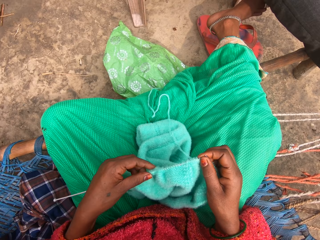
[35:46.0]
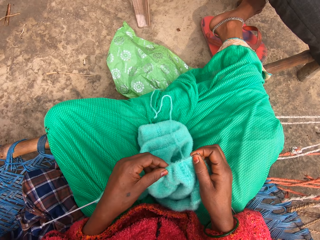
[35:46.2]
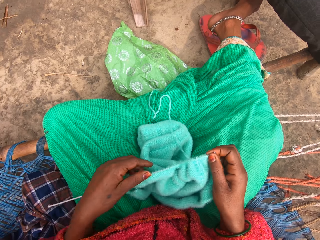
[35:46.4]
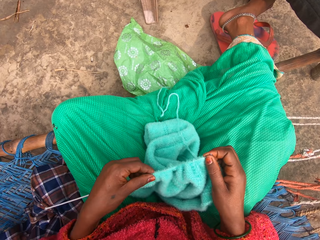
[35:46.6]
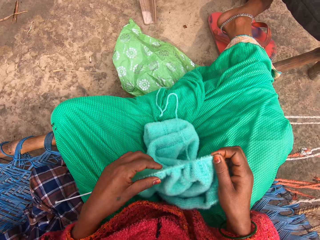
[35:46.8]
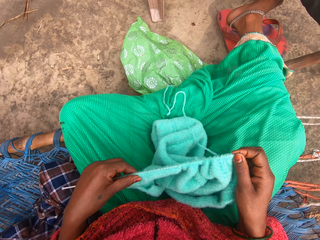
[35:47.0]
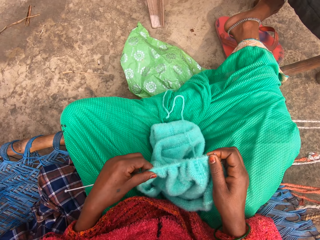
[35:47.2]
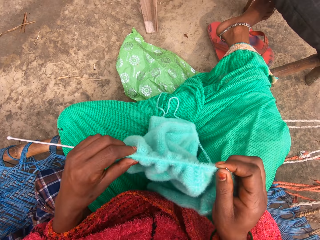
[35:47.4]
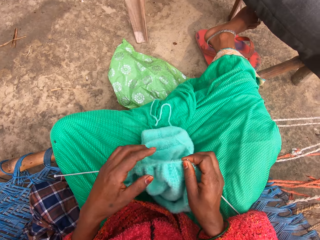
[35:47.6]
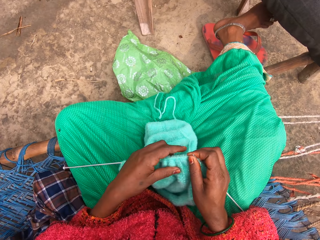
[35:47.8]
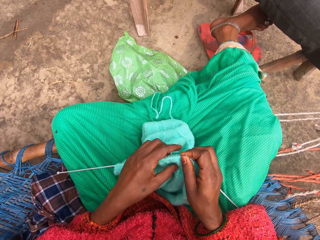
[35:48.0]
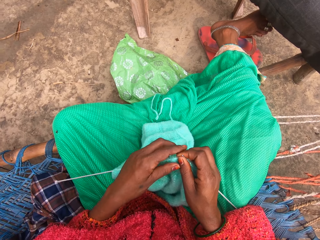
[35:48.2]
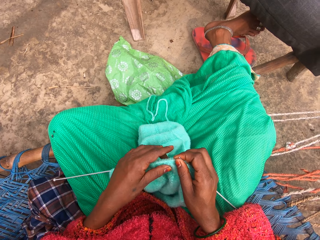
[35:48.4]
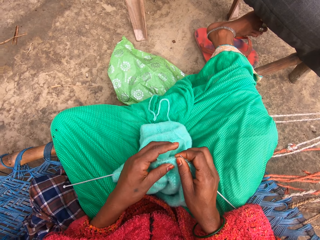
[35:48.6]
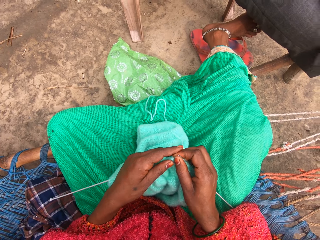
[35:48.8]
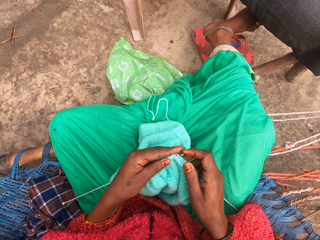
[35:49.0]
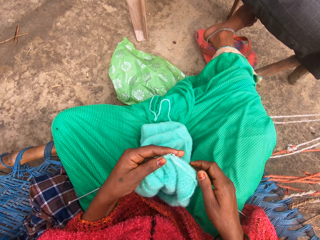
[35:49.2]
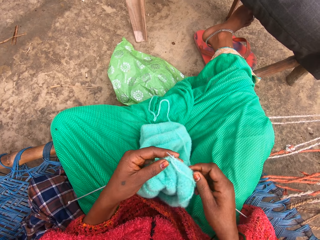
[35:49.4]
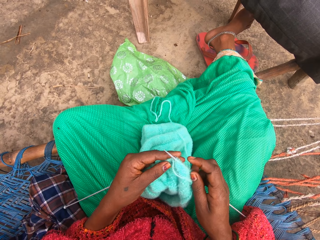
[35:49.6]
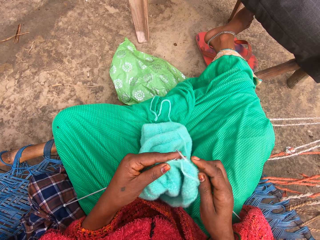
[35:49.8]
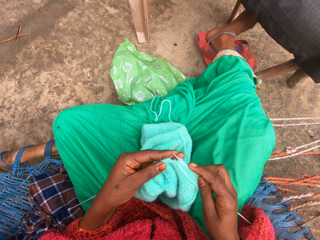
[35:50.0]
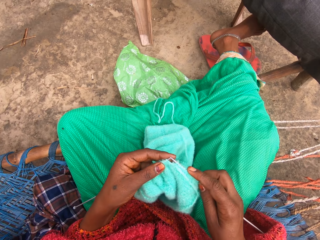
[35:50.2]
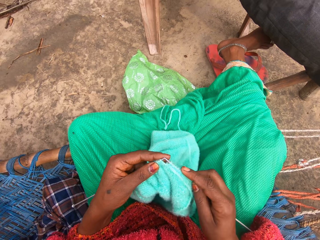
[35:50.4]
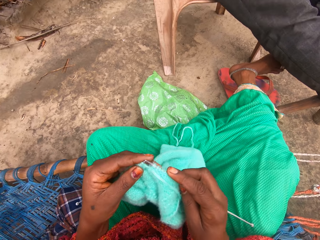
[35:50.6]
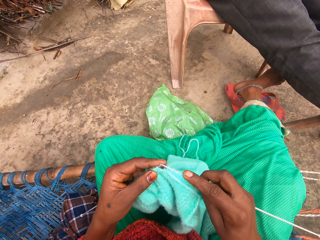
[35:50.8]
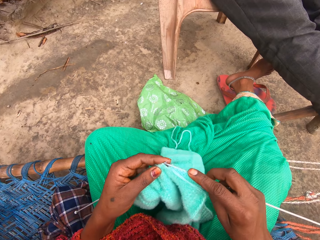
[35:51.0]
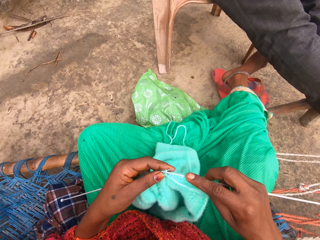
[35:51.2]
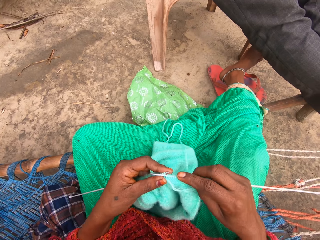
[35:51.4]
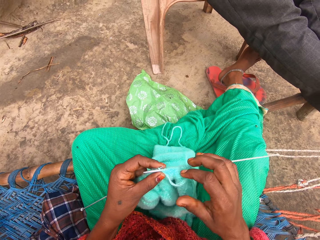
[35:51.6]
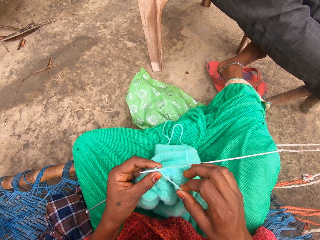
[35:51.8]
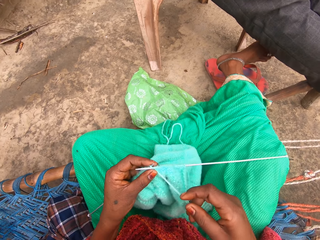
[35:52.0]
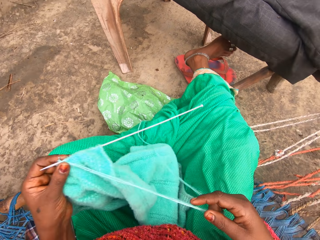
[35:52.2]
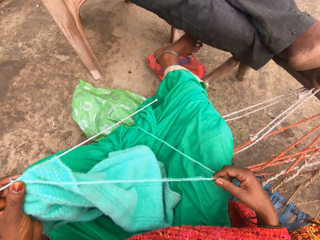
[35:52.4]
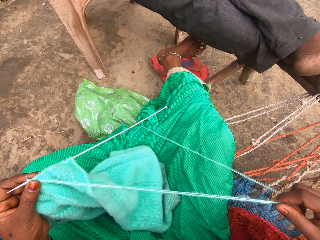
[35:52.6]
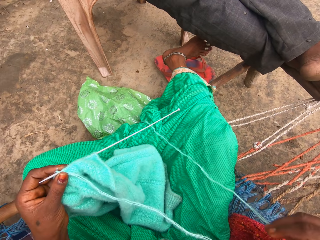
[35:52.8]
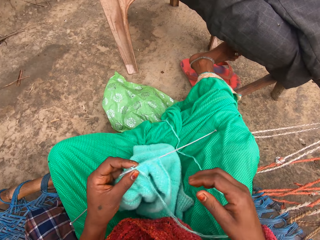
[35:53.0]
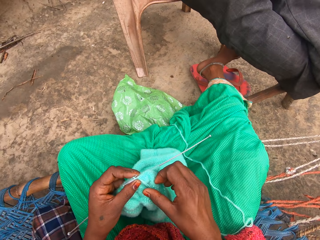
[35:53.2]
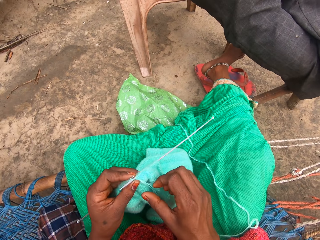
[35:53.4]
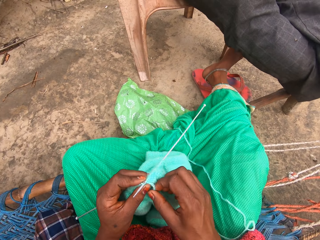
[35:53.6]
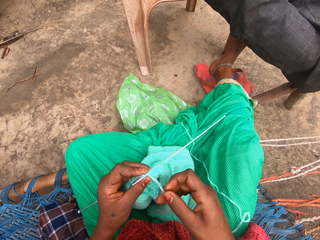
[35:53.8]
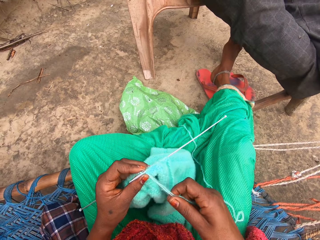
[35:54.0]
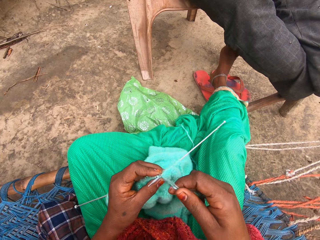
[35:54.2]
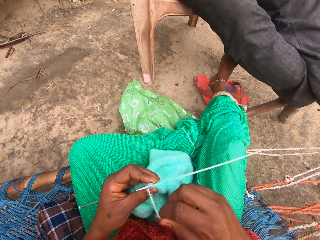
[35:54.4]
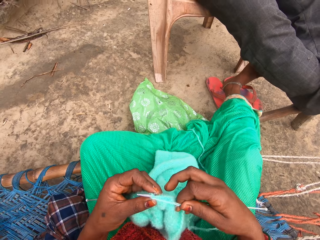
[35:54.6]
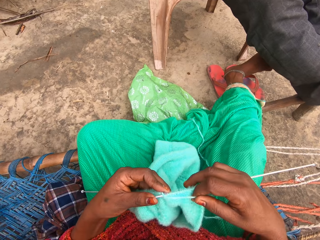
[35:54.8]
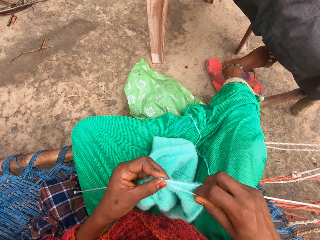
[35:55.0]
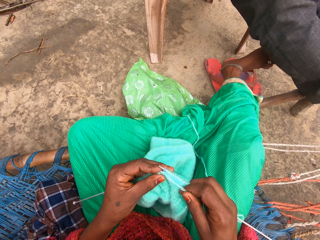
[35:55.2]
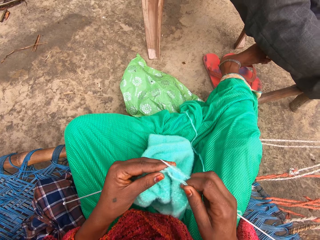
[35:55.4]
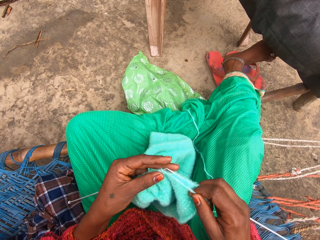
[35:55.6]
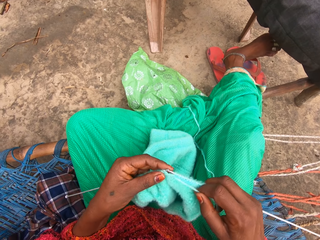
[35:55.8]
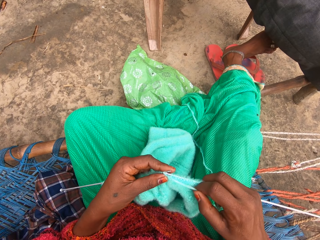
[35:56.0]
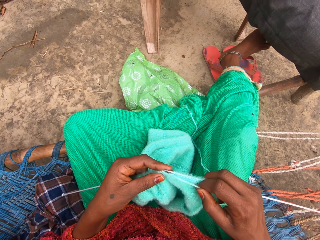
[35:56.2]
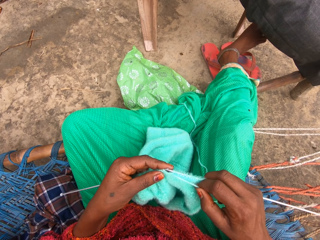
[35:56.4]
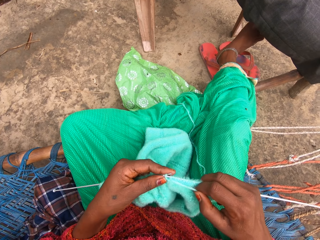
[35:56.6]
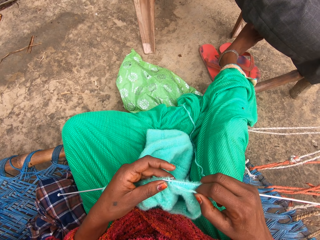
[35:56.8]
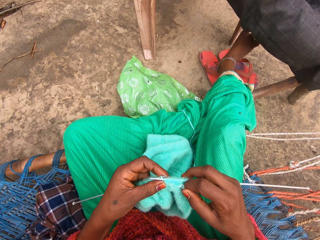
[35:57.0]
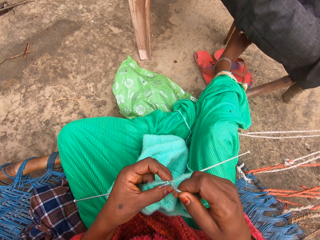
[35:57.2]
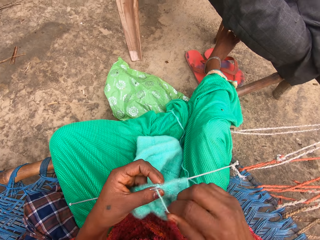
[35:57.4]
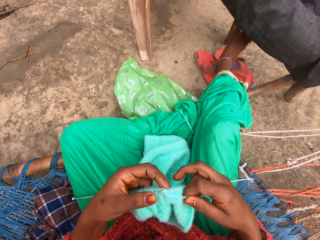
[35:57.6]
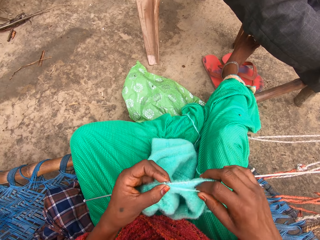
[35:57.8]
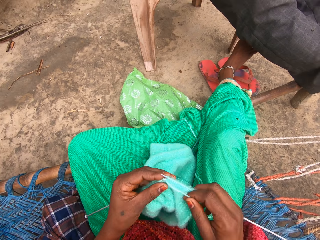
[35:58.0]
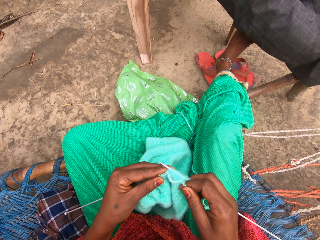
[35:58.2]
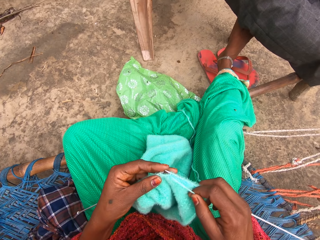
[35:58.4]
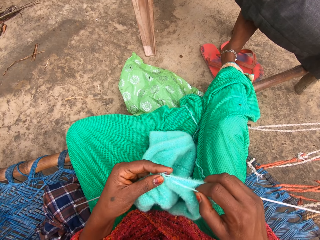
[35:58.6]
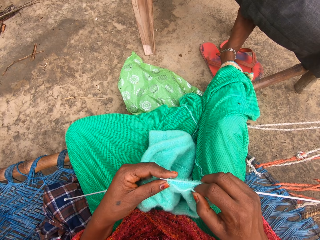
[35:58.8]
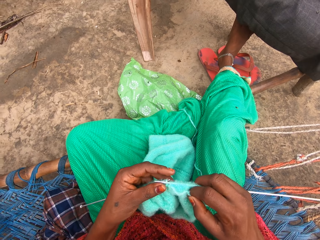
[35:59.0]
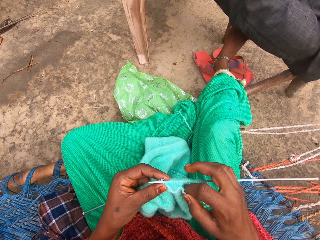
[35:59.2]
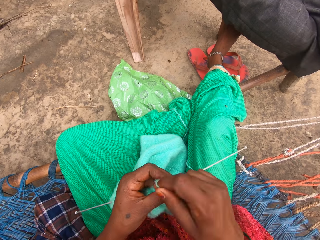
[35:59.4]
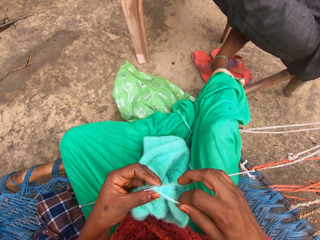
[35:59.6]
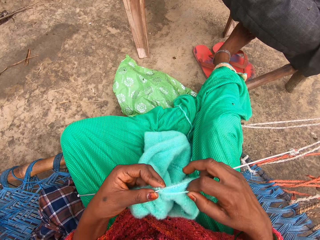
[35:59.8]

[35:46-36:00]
The camera wearer knits with the yarn and knitting pin. They knit with the yarn and knitting pins.

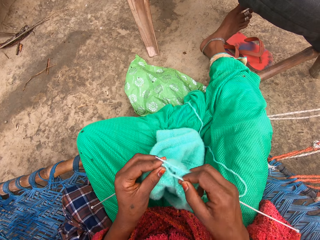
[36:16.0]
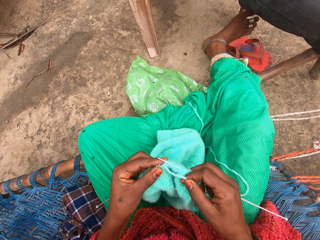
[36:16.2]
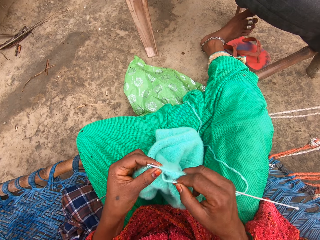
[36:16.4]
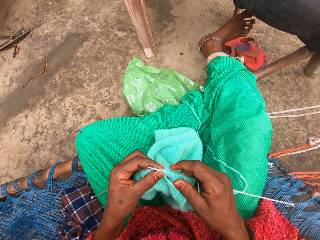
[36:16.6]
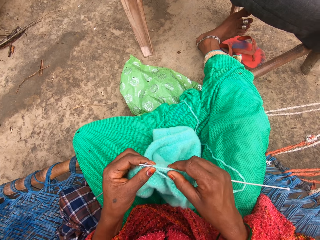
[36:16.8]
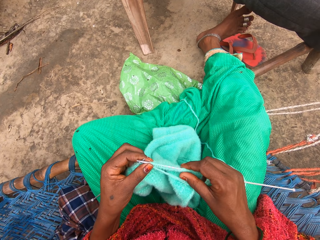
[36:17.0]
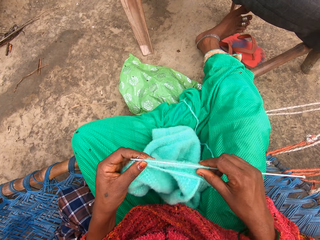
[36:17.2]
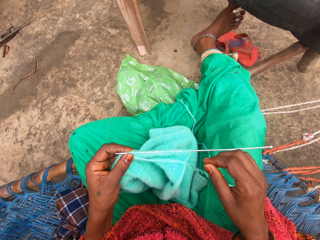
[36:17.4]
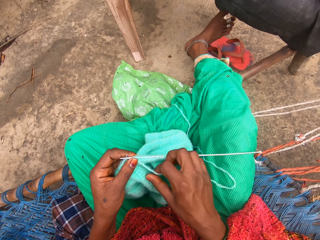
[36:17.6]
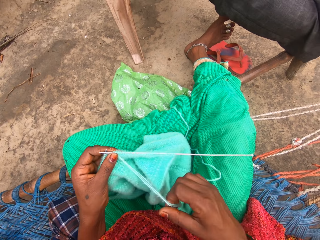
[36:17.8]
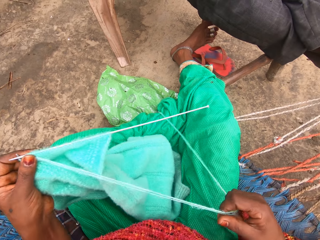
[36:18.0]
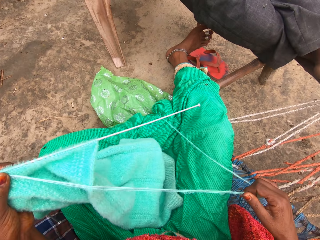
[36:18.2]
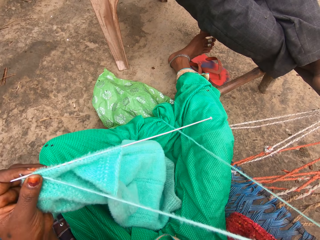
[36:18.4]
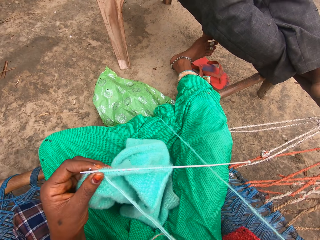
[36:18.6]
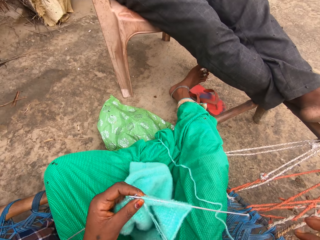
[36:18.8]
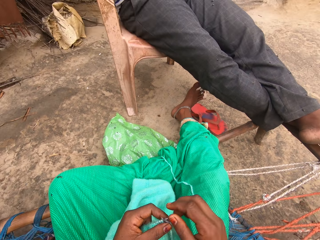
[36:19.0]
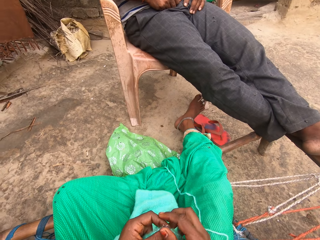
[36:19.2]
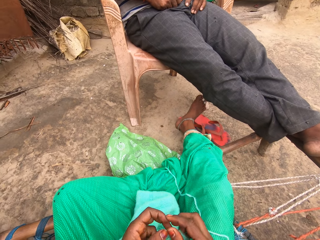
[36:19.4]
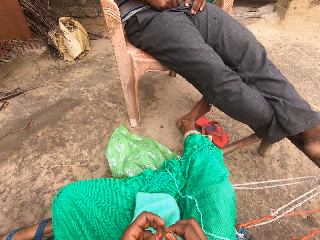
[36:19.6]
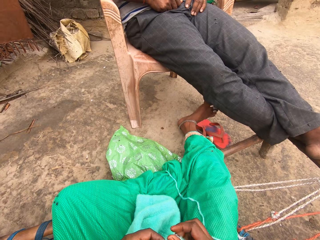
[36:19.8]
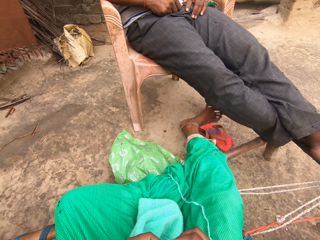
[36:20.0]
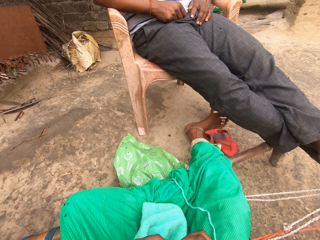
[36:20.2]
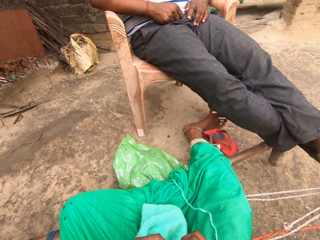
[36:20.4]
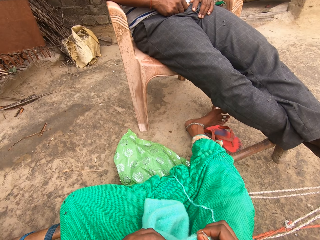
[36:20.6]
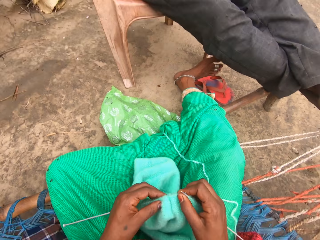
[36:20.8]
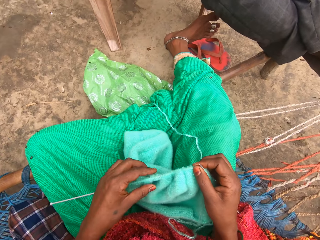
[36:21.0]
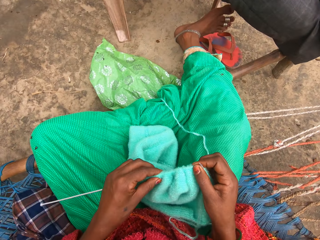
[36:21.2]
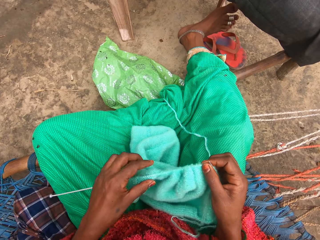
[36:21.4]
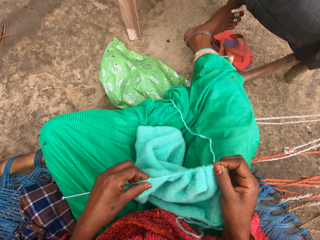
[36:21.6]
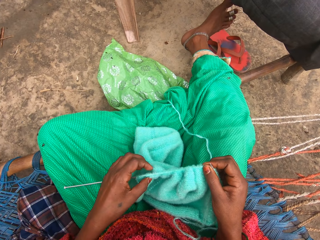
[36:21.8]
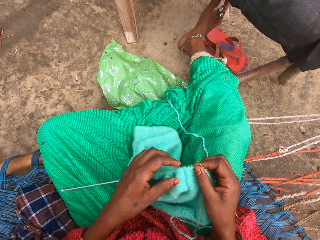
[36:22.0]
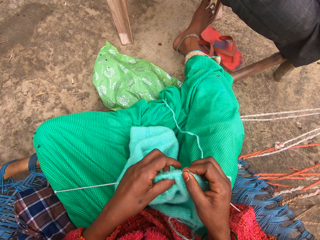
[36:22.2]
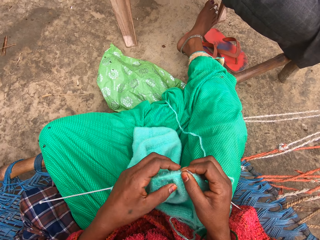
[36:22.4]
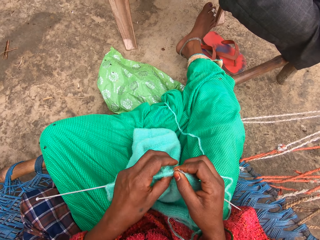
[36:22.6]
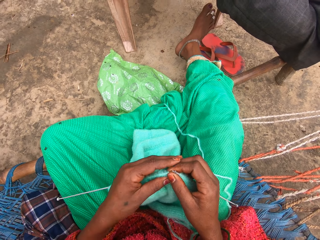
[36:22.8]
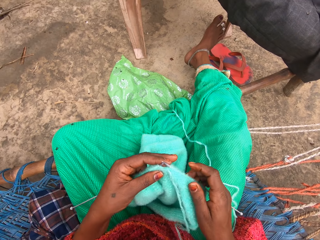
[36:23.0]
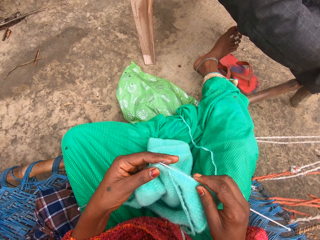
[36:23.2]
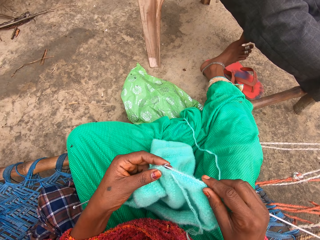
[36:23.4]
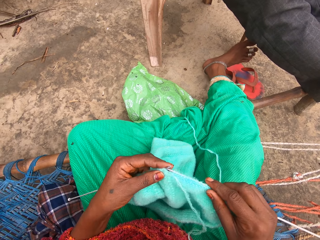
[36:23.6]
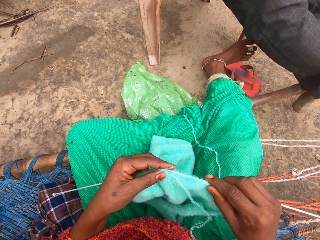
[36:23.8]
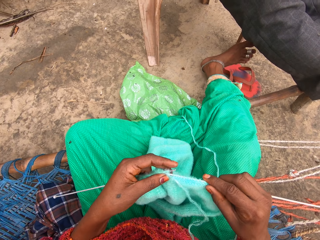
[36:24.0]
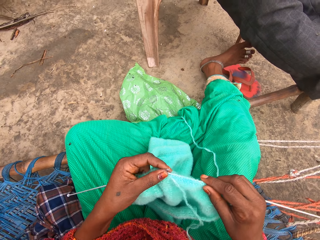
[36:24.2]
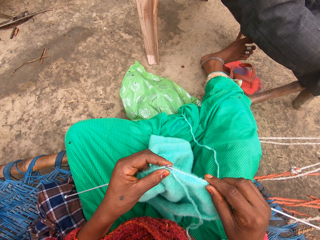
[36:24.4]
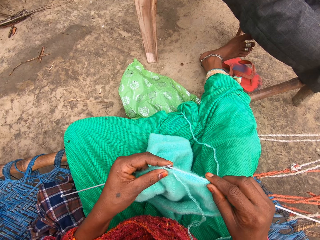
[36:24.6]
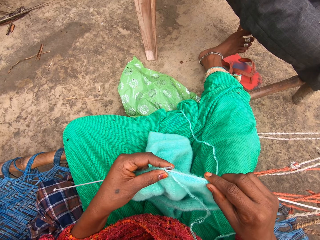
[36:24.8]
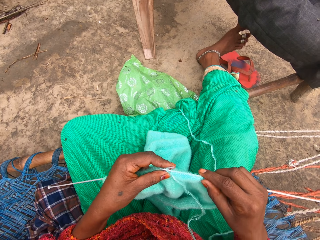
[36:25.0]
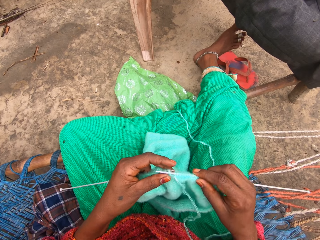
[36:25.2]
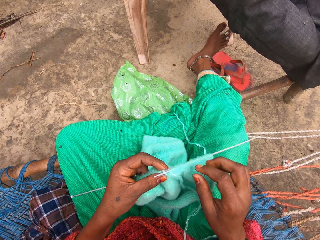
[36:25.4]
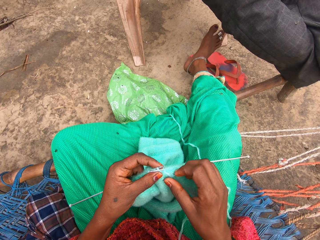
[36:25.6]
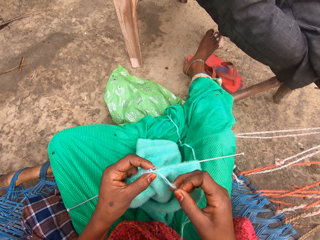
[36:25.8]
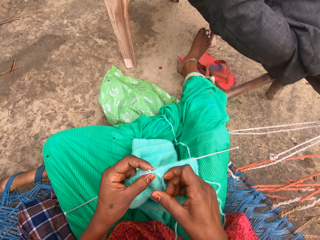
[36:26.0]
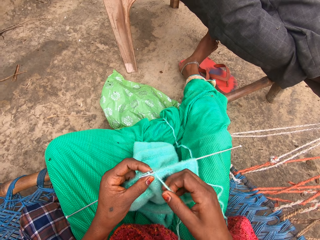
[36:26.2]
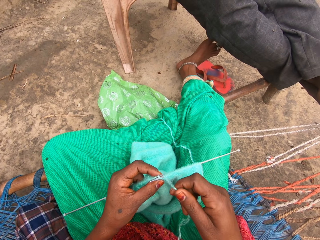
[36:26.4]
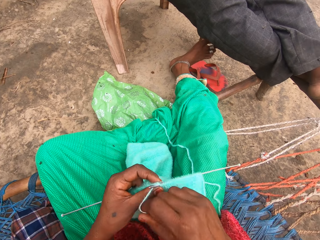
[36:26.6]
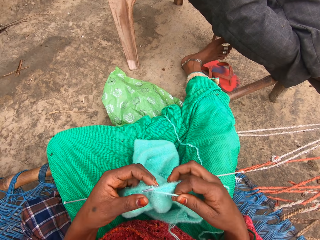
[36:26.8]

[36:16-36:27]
The camera wearer adjusts the yarn with her right hand. She pulls the yarn. She adjusts the knit on the knitting pin in her left hand. She knits with the yarn and knitting pins.
